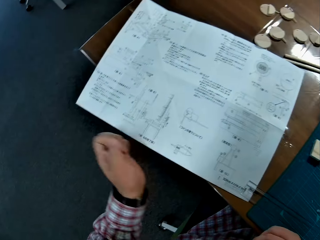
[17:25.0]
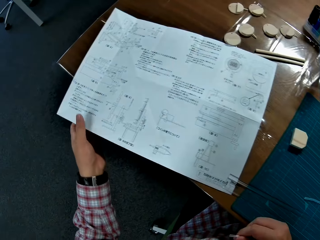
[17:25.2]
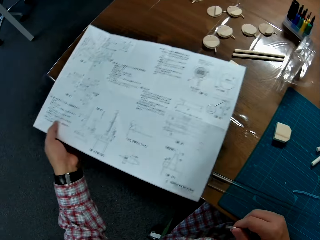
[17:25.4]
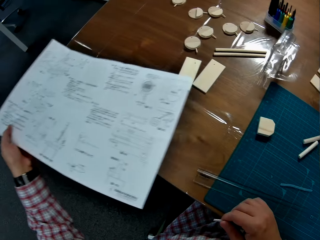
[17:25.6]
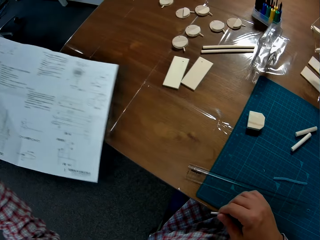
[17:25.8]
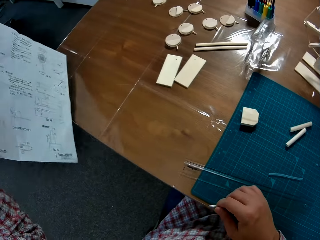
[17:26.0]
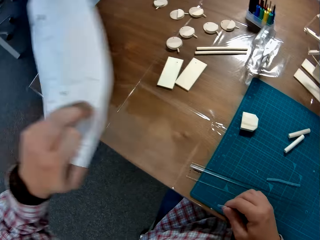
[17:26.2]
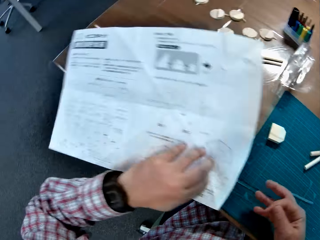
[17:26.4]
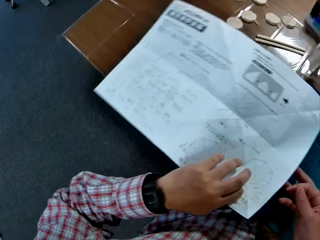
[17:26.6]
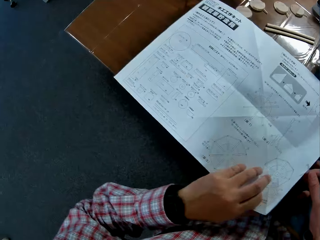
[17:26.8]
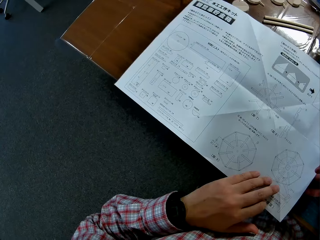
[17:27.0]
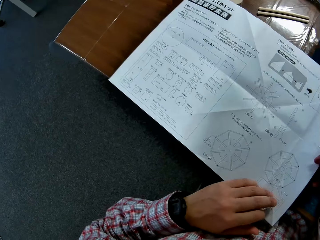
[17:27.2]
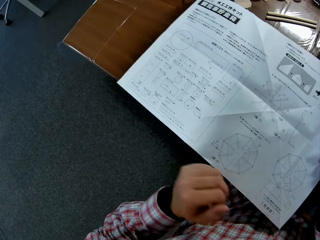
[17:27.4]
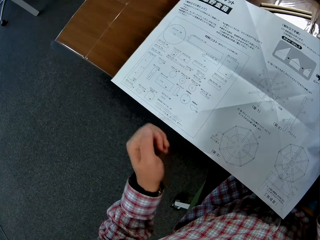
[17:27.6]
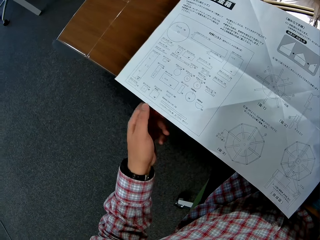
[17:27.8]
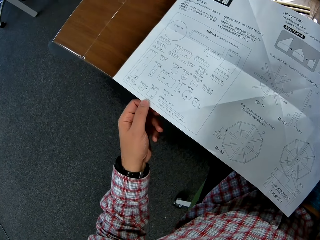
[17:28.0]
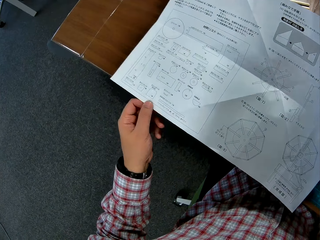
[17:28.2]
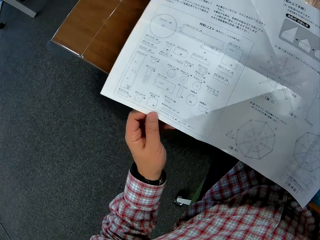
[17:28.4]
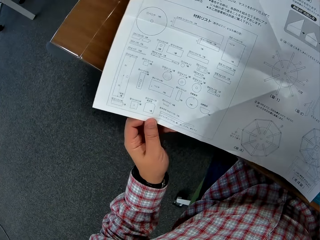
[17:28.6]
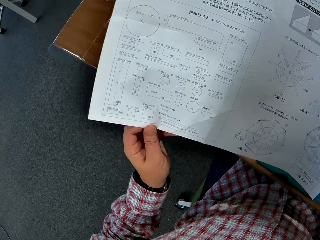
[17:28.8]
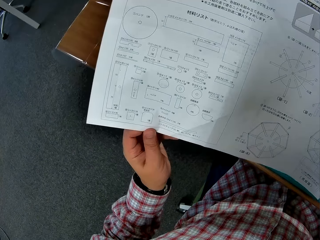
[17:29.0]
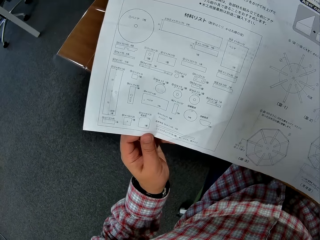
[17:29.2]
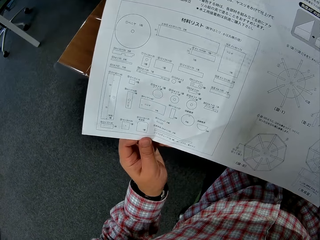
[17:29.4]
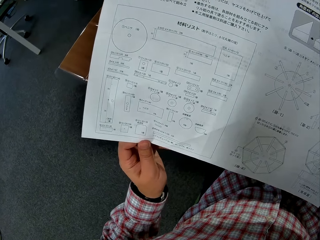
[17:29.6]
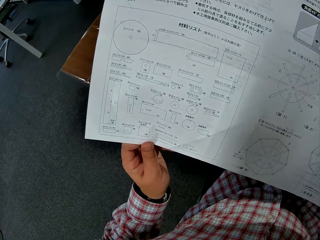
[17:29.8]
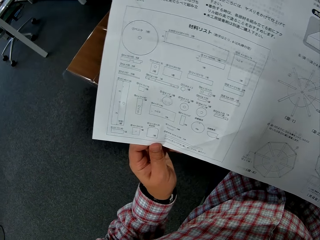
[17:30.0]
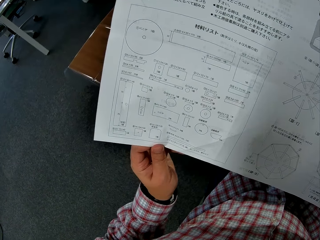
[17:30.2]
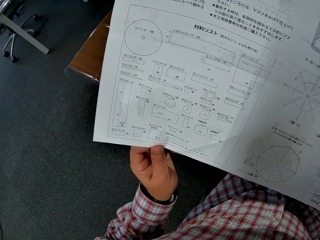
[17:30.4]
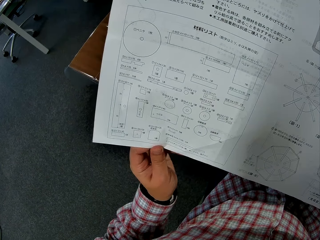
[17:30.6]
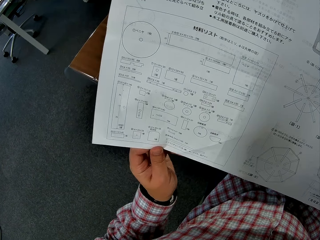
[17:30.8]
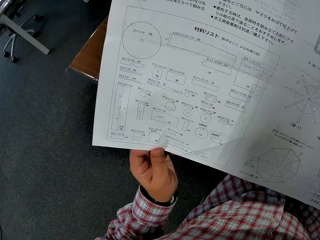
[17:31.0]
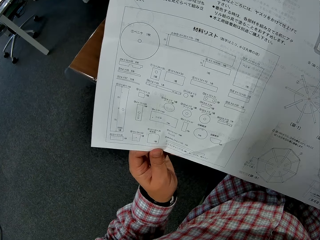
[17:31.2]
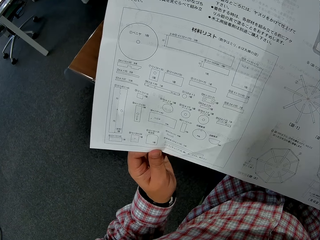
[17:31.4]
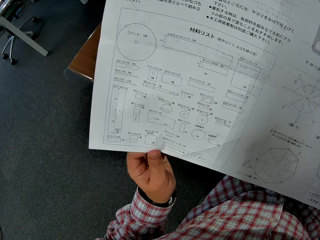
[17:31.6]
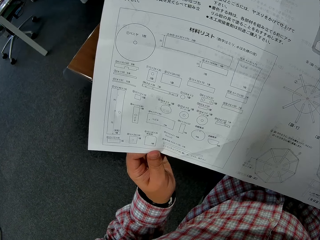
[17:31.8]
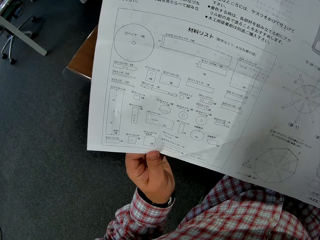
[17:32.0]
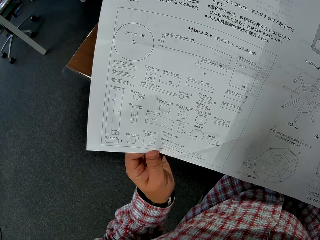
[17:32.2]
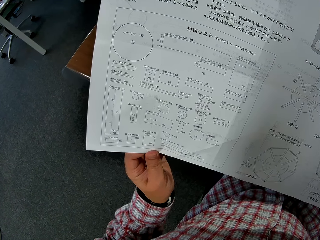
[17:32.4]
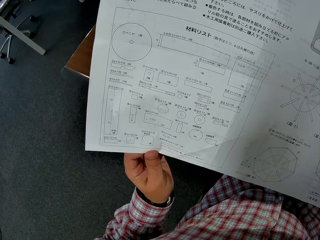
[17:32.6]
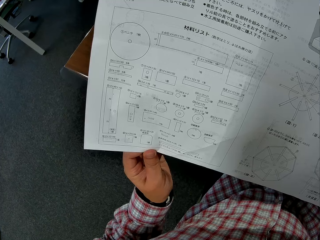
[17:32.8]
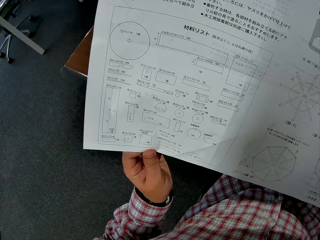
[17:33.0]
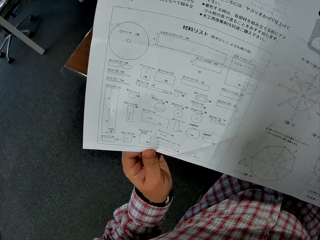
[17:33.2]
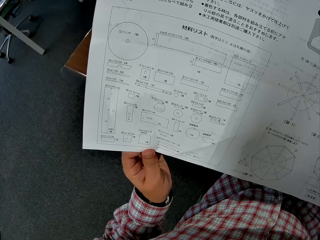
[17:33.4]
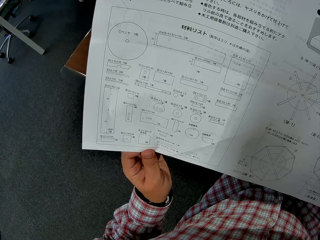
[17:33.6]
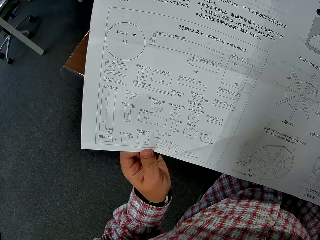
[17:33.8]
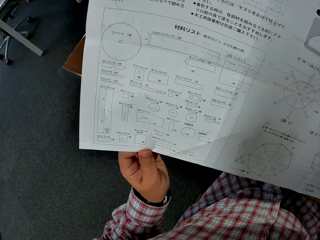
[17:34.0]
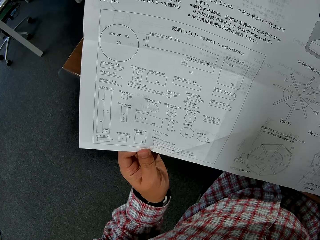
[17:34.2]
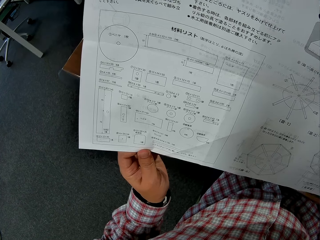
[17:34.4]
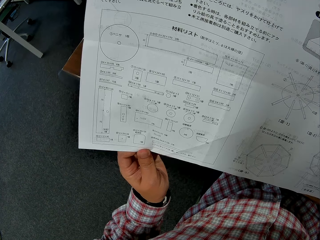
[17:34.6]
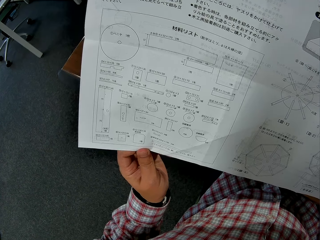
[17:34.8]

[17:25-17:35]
The camera wearer turns over the paper on the table. They lift the paper from the table. They read from the paper.

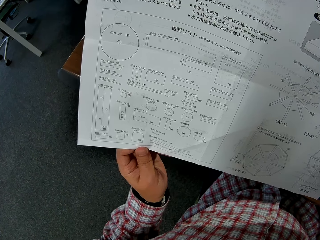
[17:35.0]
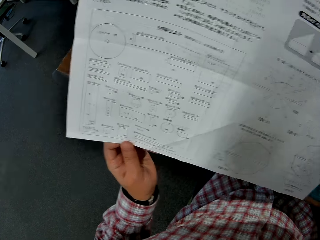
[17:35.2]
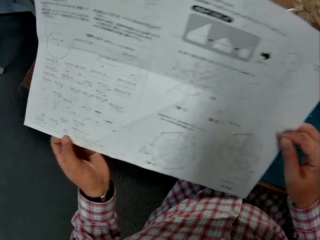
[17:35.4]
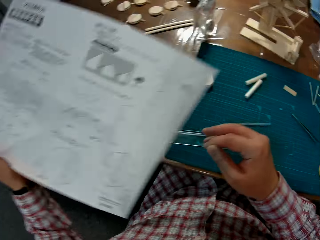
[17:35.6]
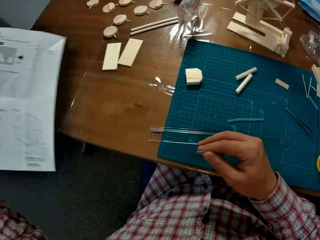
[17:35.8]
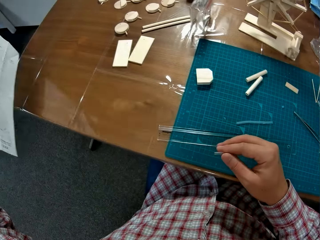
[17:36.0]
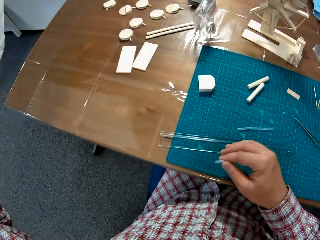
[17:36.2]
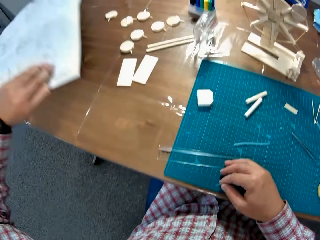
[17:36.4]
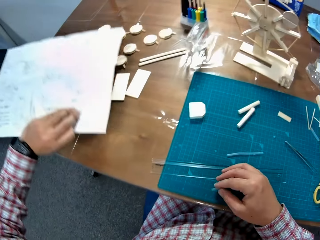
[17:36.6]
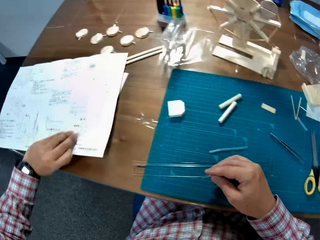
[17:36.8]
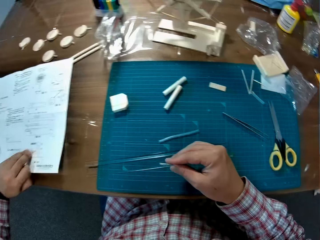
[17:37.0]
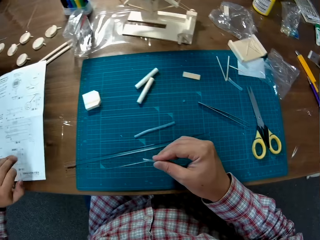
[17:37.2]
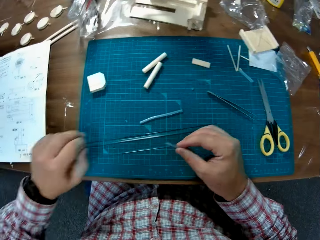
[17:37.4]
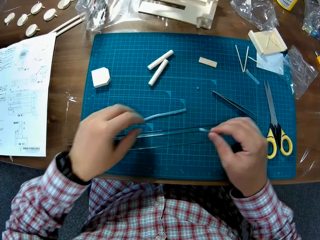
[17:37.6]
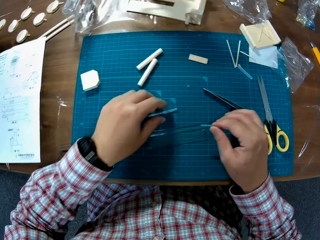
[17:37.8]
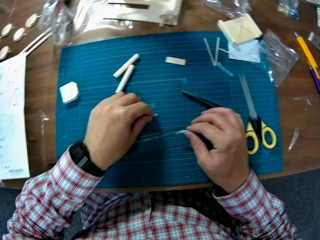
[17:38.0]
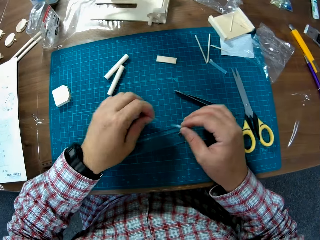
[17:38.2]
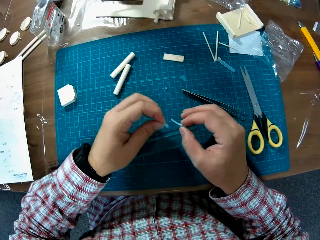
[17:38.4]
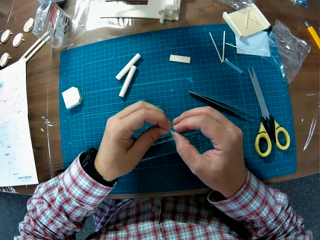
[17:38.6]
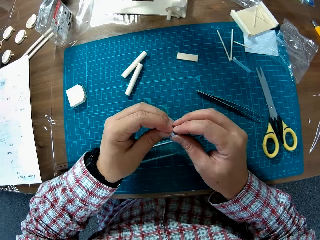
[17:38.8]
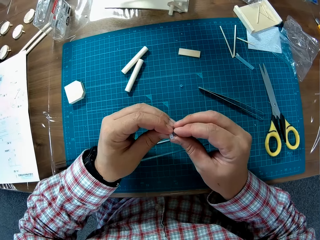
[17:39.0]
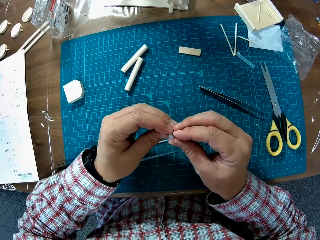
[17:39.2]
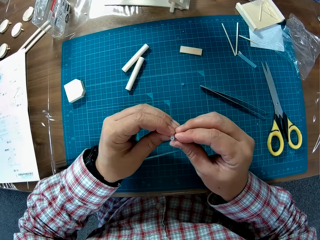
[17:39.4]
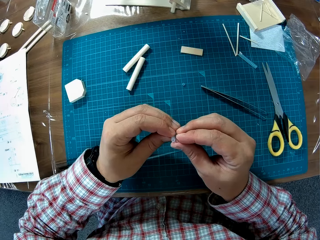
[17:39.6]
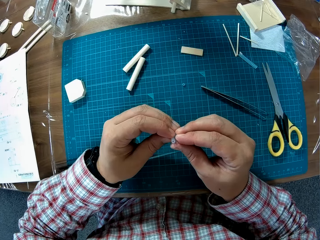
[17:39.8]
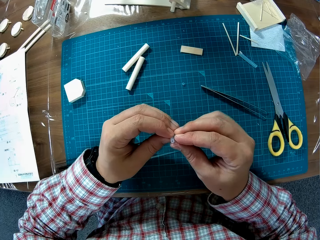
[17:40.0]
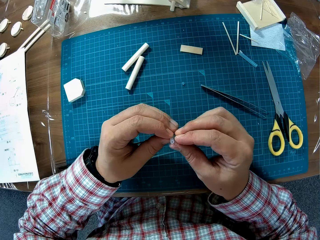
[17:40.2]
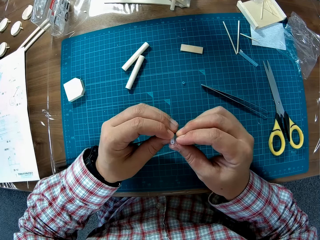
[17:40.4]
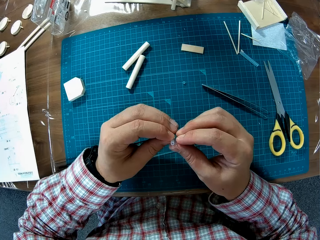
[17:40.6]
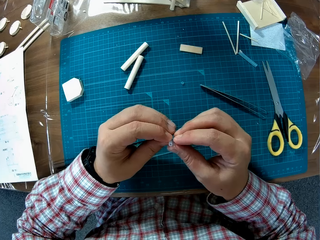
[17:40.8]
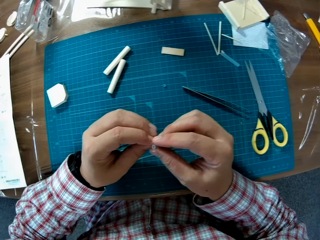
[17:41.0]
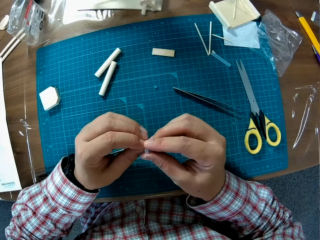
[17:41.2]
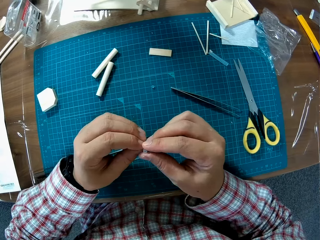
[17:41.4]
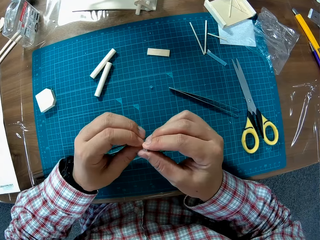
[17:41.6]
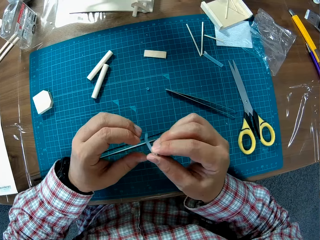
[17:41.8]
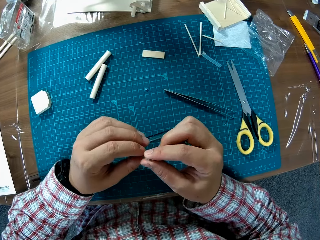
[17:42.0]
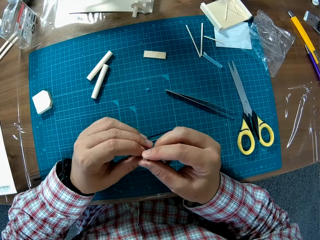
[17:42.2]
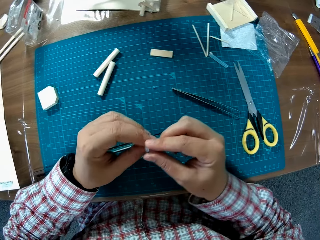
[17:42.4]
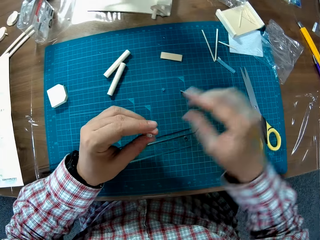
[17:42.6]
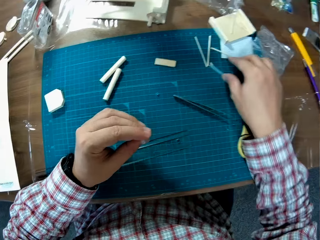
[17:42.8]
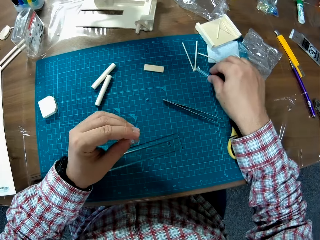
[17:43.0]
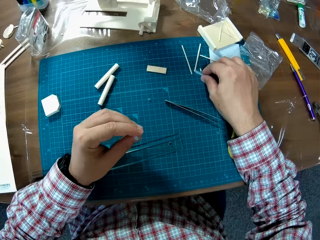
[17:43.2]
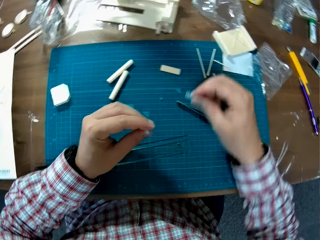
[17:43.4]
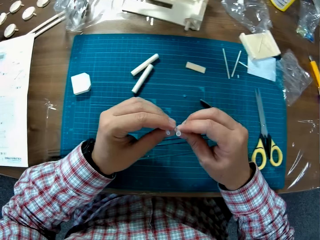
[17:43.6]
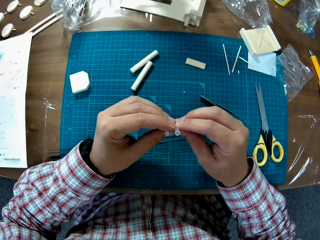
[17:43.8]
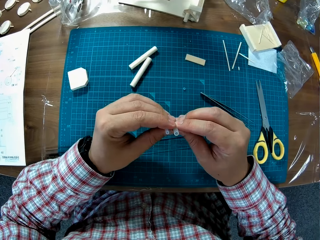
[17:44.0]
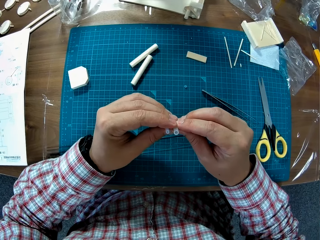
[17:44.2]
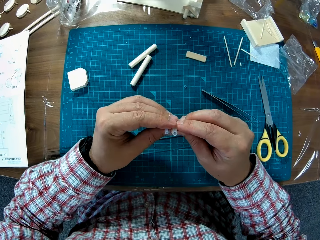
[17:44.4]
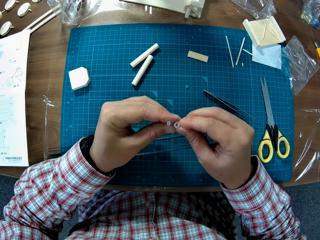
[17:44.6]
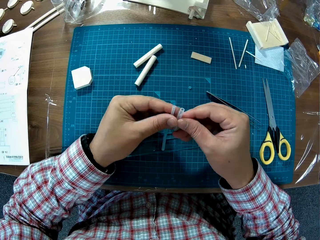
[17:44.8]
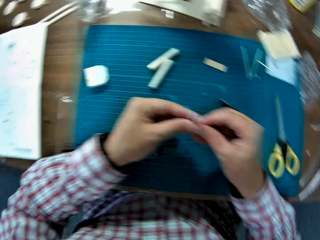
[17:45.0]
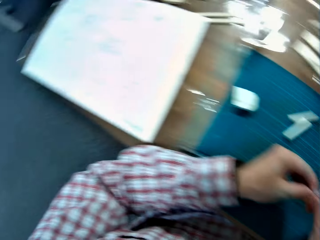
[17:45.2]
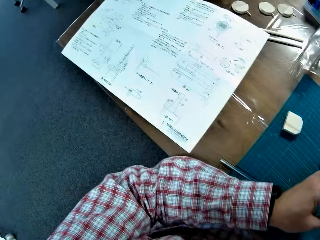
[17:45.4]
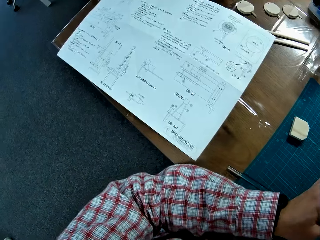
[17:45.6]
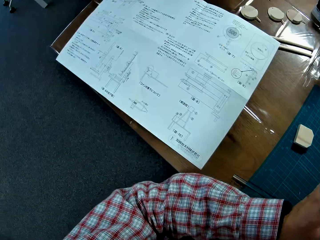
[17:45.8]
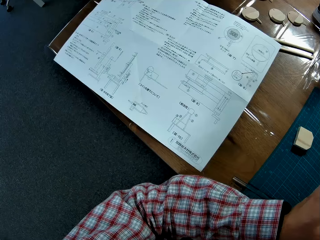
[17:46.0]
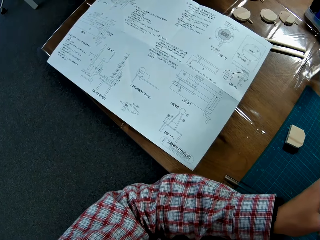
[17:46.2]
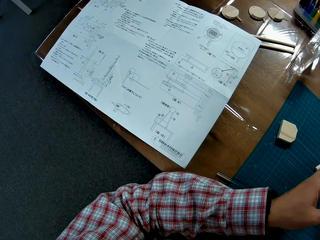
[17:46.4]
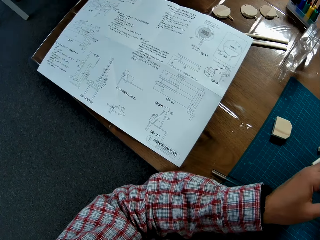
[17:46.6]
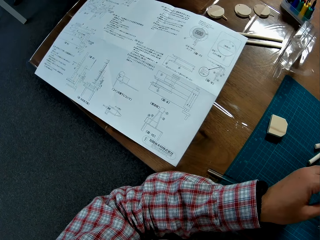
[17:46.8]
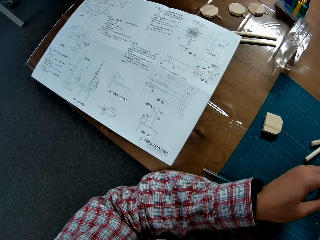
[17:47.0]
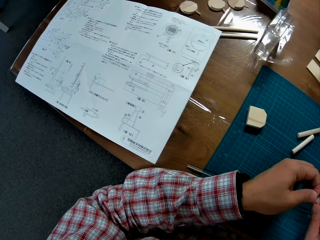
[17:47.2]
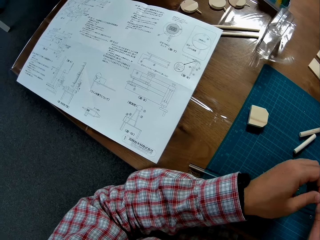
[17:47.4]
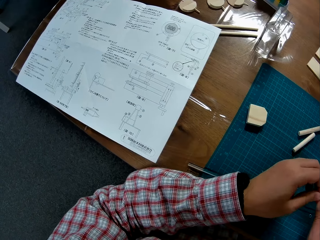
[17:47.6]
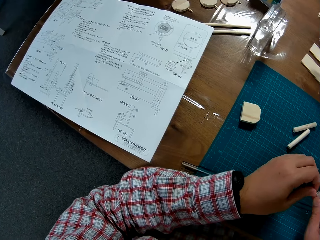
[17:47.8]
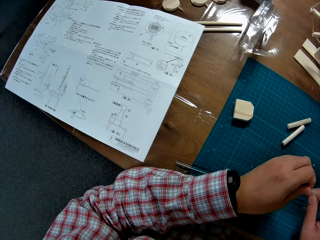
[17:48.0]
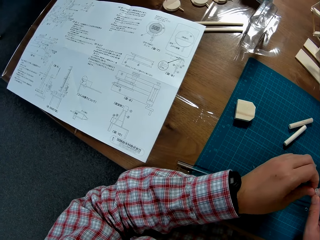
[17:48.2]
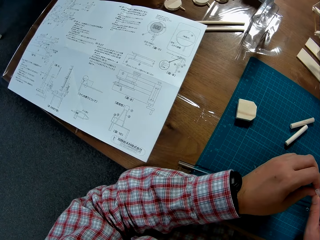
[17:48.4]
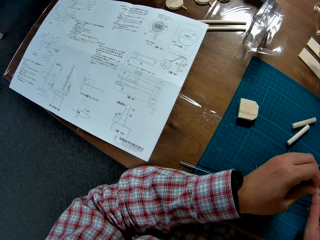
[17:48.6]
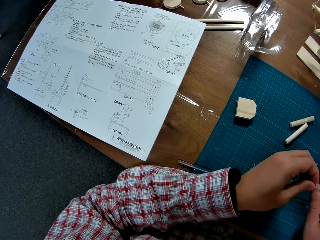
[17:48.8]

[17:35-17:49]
The camera wearer drops the paper on the table. They pick the straw or model material on the table. They measure the model material. They pick the straw on the table. They read from the paper on the table.
